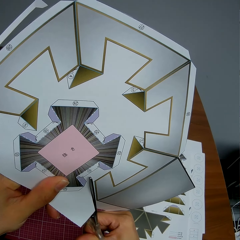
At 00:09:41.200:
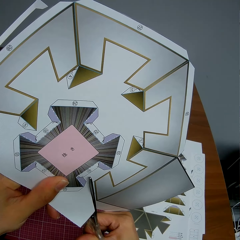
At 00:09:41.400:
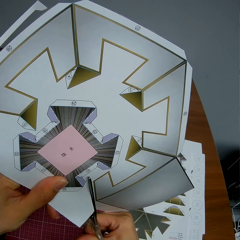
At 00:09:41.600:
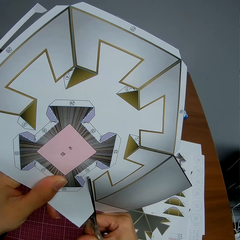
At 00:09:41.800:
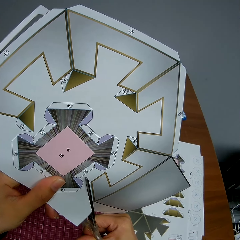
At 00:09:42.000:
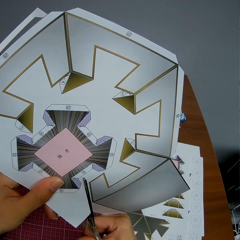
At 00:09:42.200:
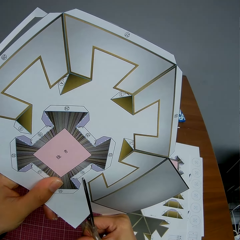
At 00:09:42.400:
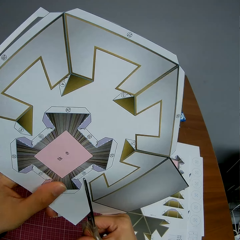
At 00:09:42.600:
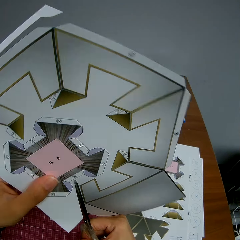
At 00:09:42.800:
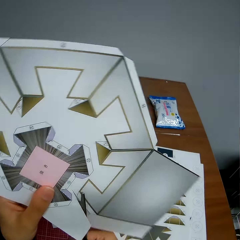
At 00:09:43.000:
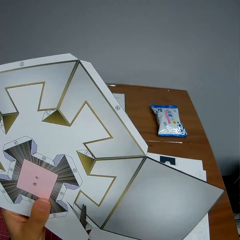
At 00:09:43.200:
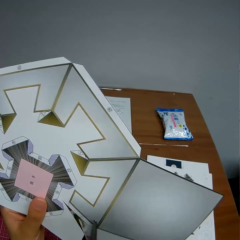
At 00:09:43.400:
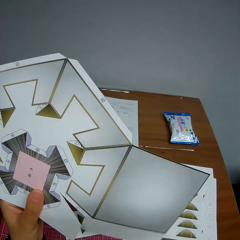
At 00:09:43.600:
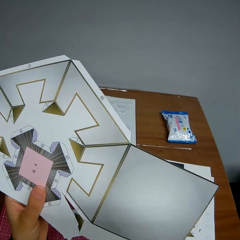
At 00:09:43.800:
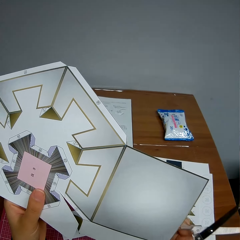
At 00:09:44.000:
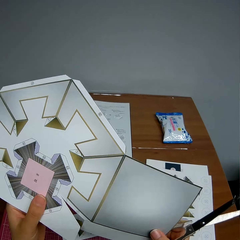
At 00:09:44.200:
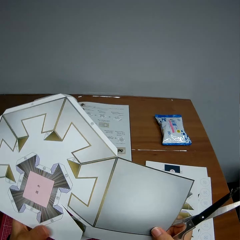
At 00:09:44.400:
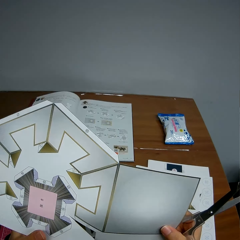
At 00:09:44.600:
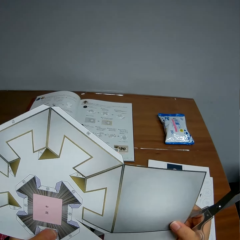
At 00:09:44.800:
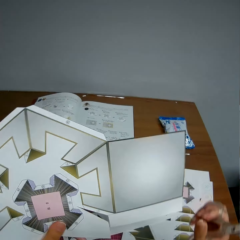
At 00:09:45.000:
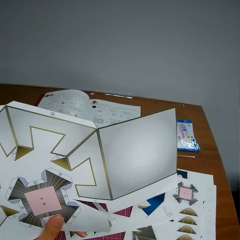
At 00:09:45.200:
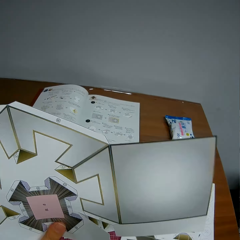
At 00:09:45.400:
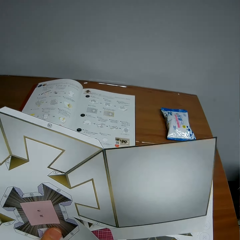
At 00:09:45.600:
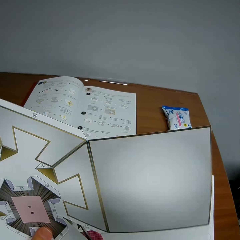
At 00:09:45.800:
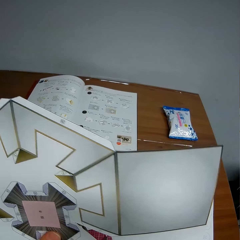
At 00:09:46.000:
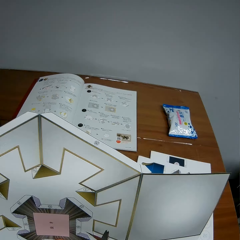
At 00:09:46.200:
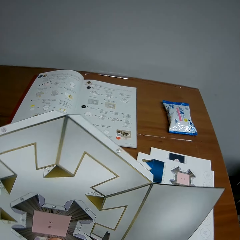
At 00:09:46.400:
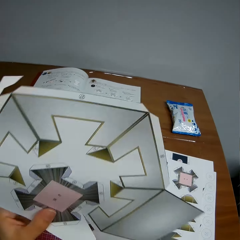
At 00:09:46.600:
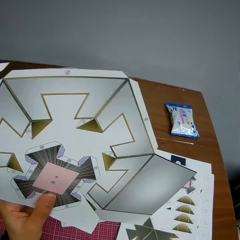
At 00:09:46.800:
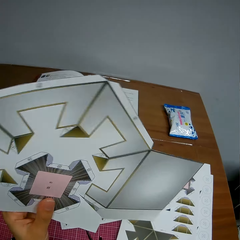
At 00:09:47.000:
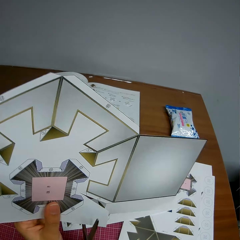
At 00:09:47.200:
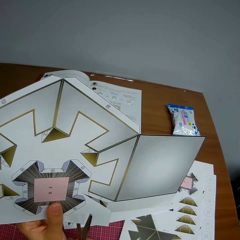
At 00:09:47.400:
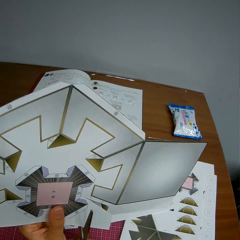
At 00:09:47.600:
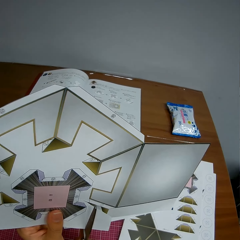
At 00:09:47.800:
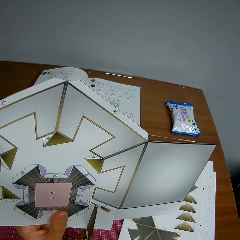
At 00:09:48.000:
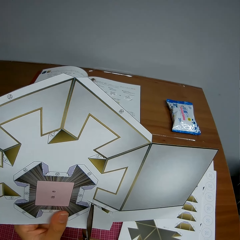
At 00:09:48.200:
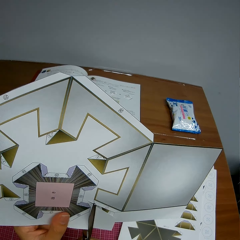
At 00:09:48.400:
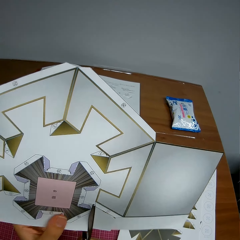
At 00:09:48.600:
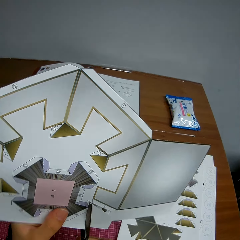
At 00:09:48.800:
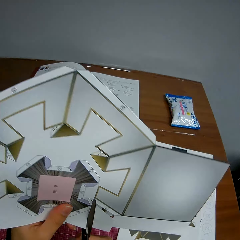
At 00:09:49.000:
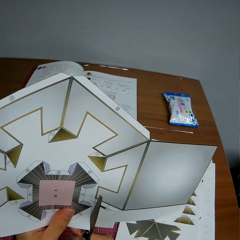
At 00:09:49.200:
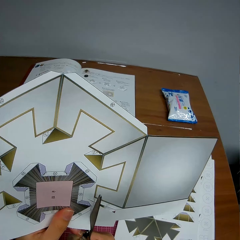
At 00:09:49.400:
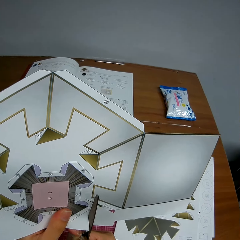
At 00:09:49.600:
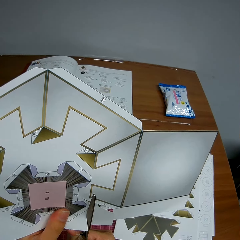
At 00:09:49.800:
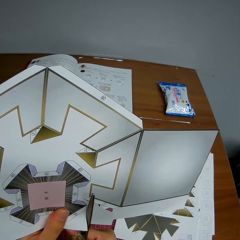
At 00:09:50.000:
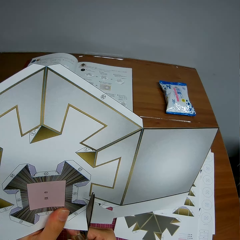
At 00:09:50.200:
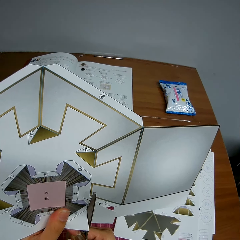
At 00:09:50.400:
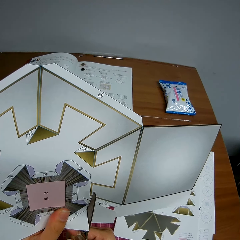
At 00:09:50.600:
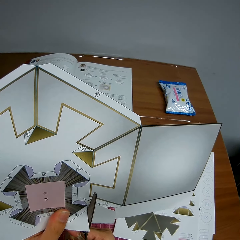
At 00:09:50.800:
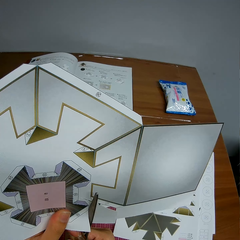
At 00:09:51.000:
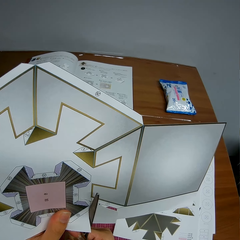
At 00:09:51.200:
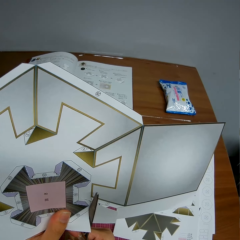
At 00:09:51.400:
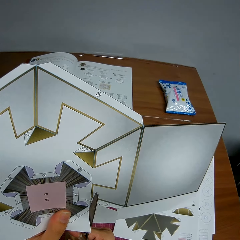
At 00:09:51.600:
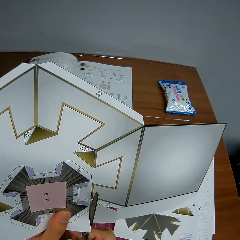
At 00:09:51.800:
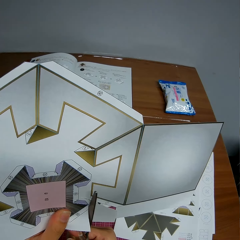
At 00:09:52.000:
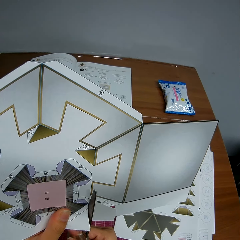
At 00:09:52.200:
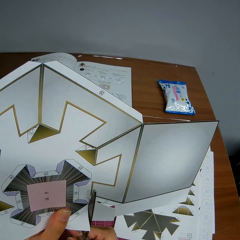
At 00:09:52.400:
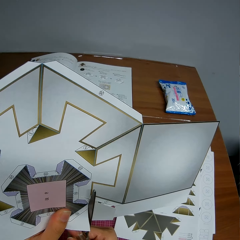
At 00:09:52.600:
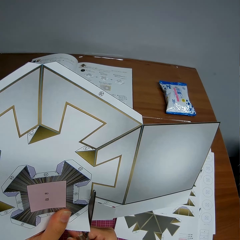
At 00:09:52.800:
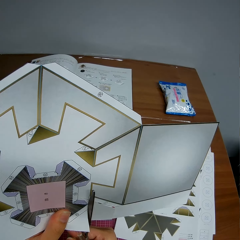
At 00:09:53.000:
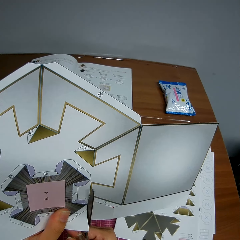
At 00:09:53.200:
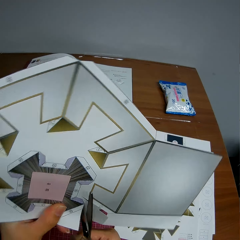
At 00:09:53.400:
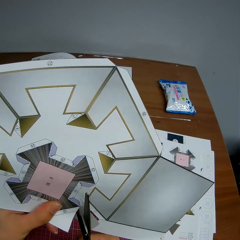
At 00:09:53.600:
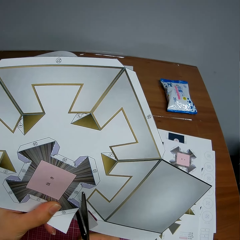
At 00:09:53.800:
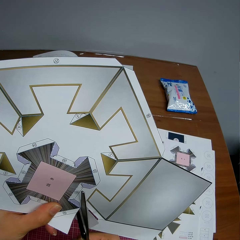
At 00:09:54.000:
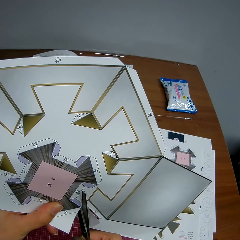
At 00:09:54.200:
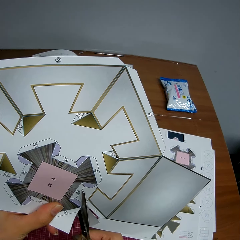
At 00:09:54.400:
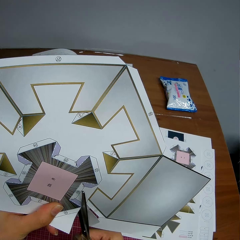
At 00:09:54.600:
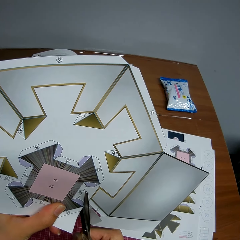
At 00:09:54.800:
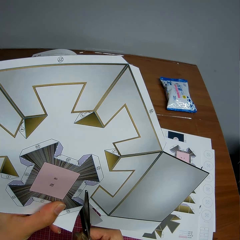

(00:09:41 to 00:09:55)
The camera wearer adjusts the paper. They touch the paper and turn the paper. They cut the paper with the scissors.

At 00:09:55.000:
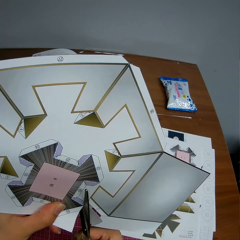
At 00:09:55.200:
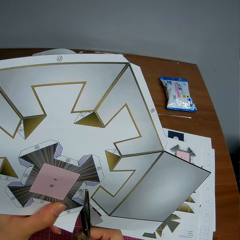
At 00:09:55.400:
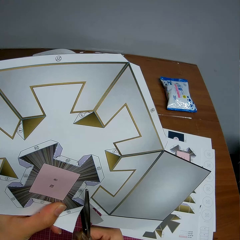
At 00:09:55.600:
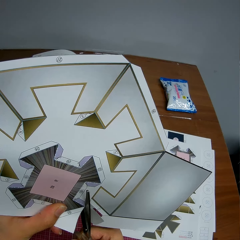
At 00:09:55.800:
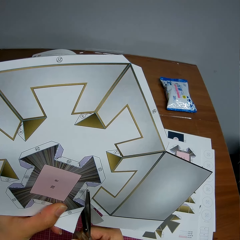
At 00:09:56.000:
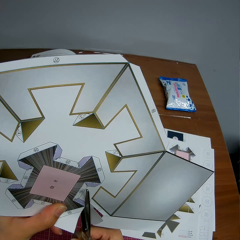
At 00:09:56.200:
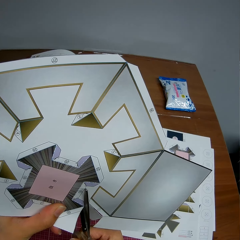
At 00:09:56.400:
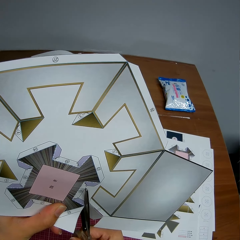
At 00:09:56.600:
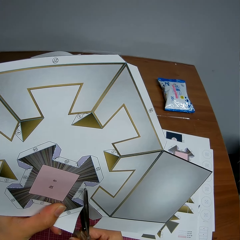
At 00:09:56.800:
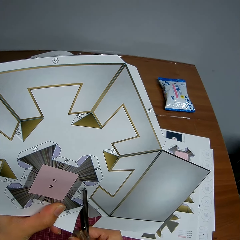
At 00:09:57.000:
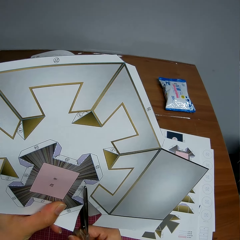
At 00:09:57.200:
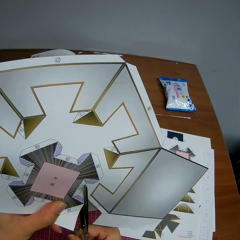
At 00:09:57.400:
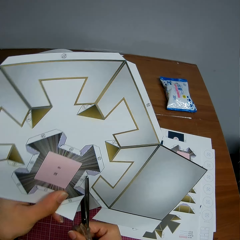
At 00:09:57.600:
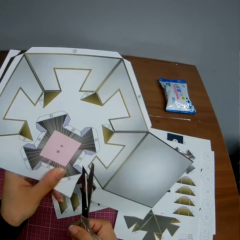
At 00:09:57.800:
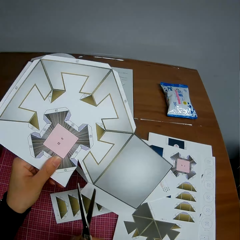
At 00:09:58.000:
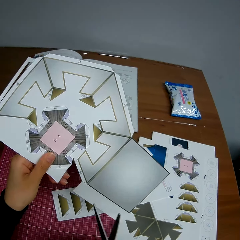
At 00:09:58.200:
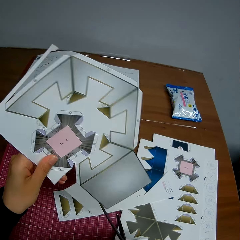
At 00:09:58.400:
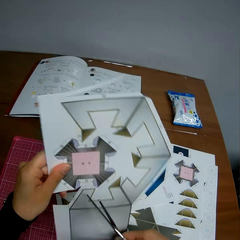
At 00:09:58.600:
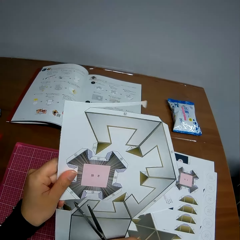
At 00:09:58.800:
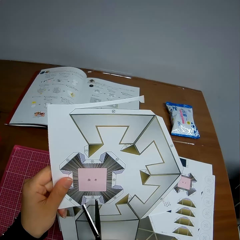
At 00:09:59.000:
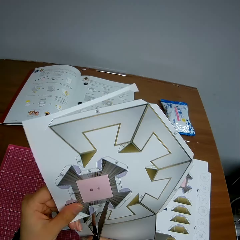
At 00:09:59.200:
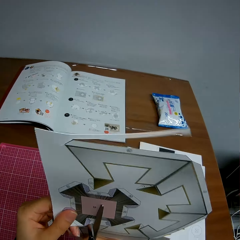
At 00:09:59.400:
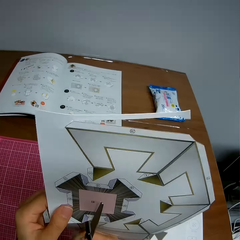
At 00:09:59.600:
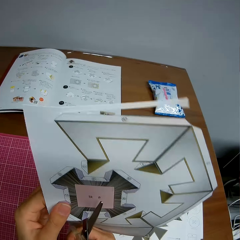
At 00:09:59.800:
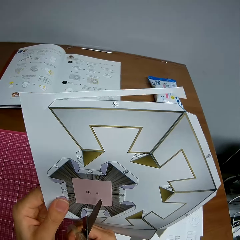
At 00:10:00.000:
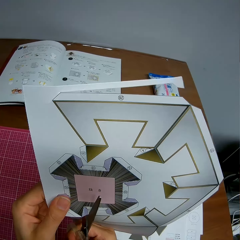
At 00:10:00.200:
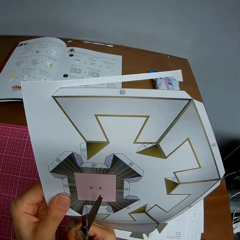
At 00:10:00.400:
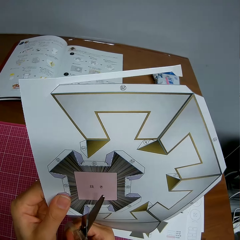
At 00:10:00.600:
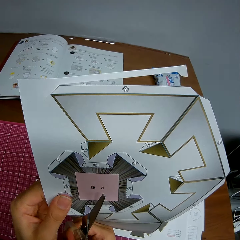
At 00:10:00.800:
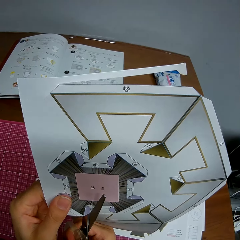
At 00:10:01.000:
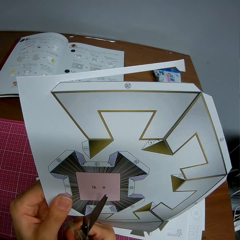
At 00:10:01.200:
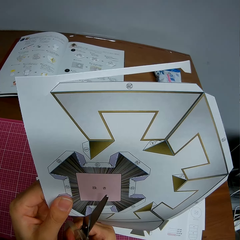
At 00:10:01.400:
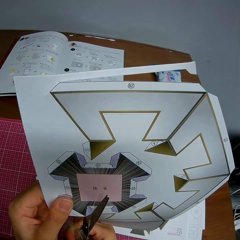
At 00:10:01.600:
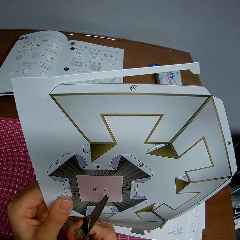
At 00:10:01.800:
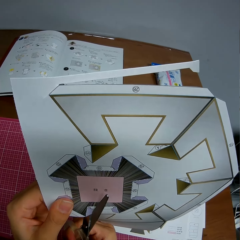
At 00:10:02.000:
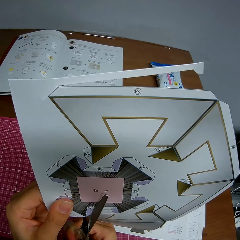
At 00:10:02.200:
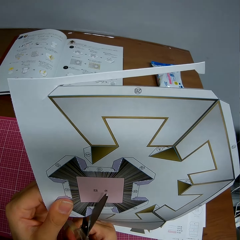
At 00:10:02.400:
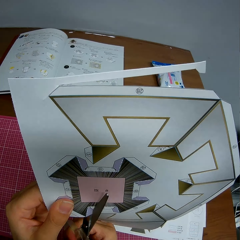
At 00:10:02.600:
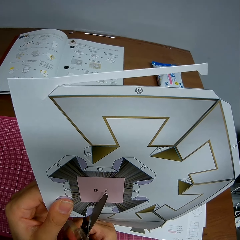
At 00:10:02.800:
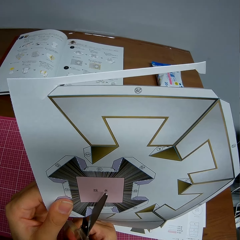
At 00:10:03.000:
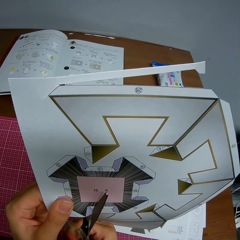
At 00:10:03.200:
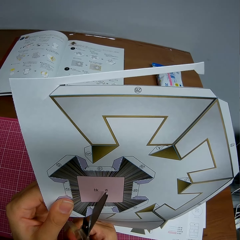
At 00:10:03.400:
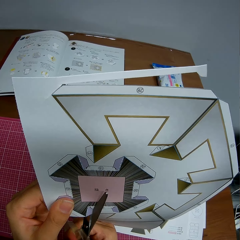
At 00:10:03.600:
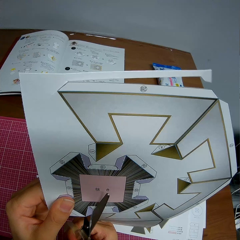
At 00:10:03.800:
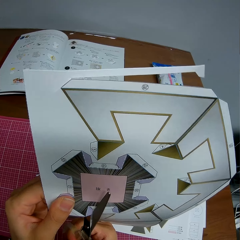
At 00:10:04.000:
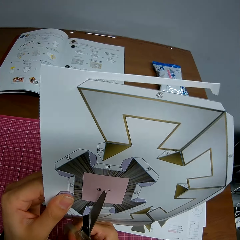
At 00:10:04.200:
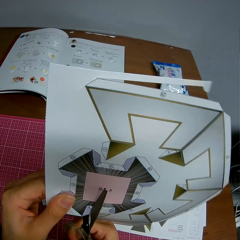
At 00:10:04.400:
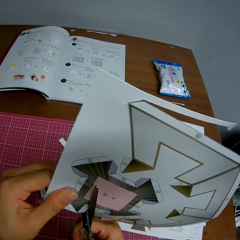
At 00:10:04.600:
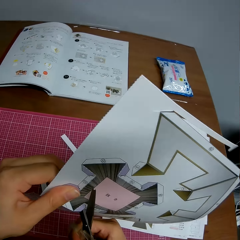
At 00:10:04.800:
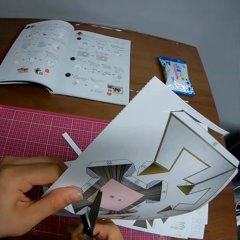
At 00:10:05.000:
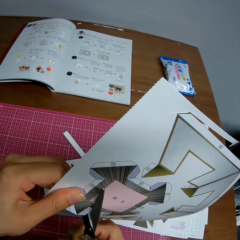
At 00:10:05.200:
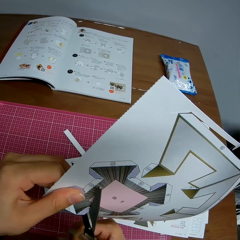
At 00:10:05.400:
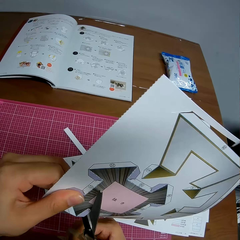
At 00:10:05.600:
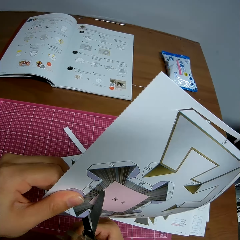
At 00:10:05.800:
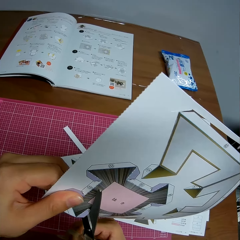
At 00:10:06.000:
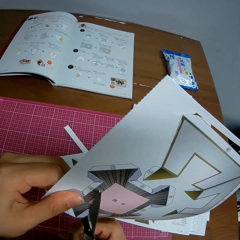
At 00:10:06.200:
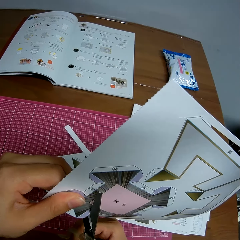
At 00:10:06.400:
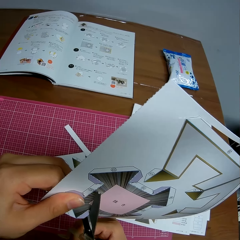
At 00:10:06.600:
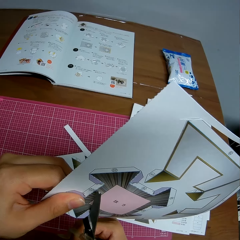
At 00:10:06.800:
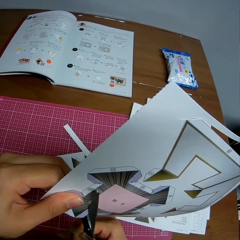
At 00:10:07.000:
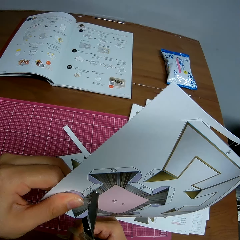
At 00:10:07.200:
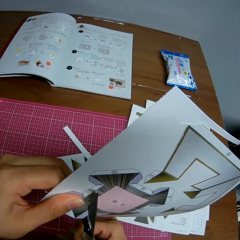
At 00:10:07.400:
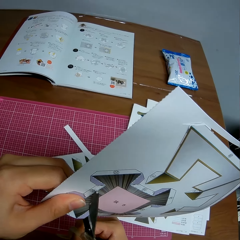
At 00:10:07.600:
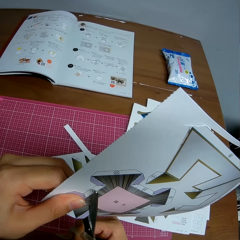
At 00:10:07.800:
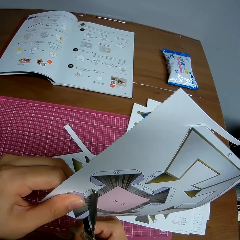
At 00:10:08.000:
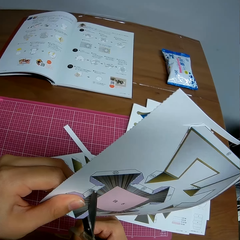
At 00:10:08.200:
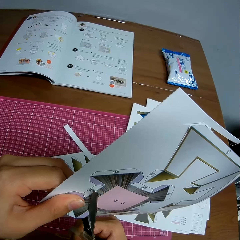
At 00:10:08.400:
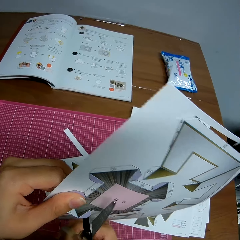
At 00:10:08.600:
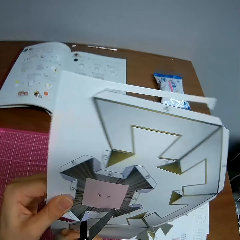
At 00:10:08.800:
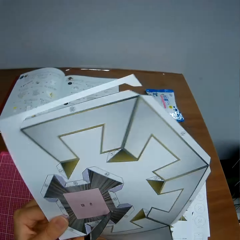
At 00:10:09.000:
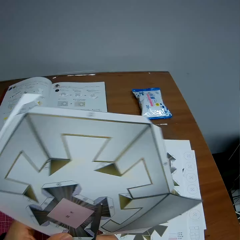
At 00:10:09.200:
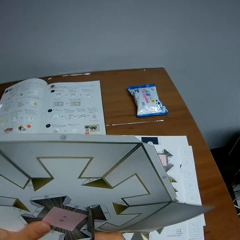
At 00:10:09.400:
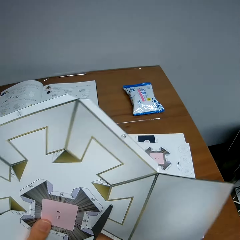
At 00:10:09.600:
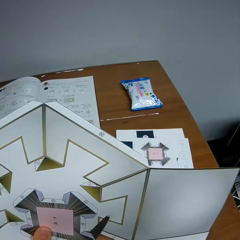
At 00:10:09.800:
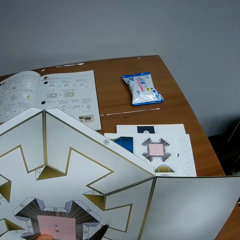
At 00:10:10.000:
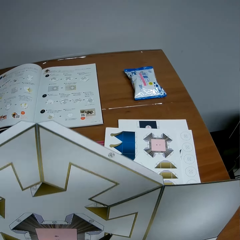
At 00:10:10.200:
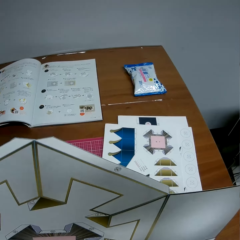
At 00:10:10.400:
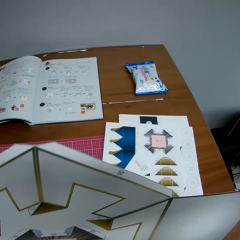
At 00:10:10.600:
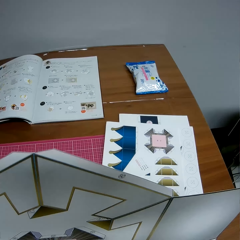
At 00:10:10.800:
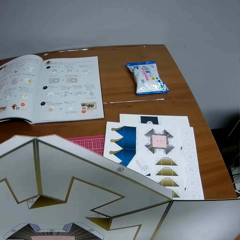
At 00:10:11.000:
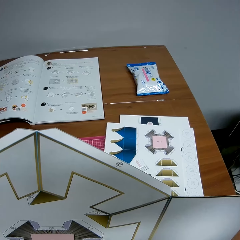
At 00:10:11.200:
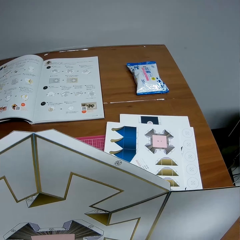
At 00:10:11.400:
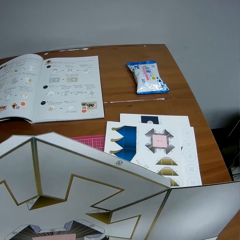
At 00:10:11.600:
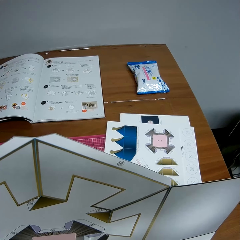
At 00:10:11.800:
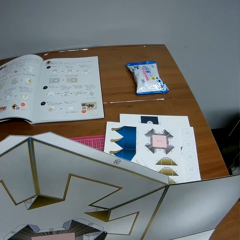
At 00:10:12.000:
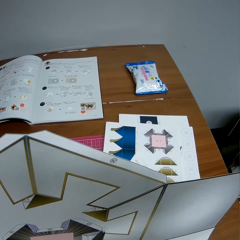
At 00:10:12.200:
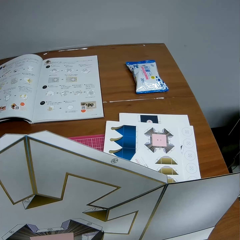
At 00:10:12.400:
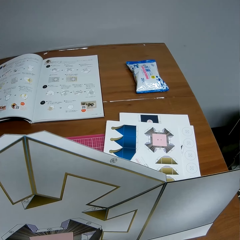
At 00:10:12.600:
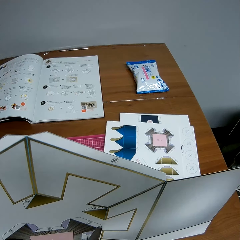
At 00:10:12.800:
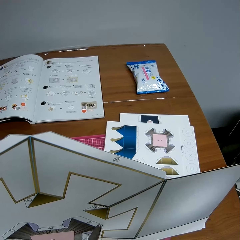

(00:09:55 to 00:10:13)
The camera wearer moves the hand. They drop the cut piece of paper on the table. They move the paper. They adjust the paper. They cut the paper with the scissors. They turn the paper. They cut the paper with the scissors.
